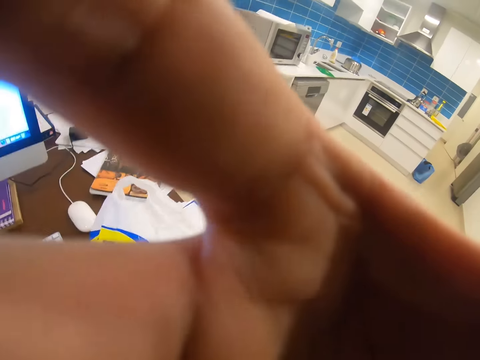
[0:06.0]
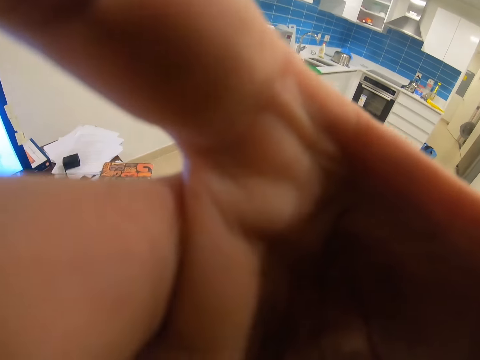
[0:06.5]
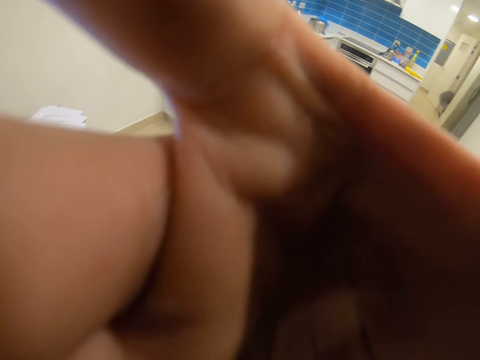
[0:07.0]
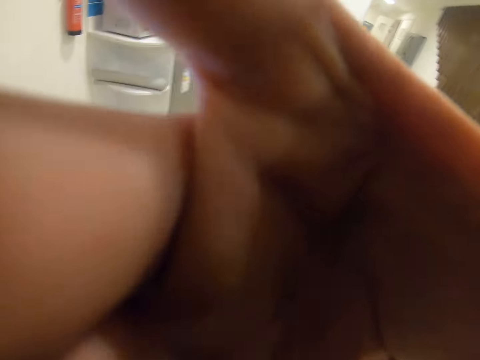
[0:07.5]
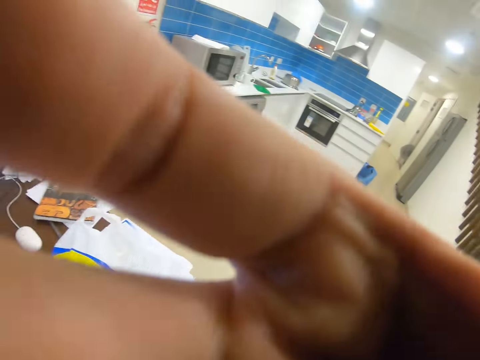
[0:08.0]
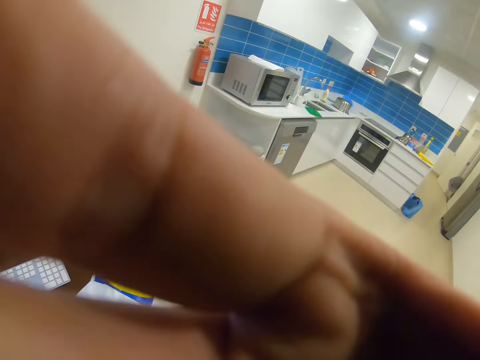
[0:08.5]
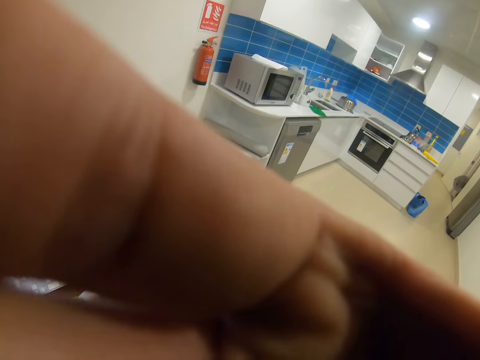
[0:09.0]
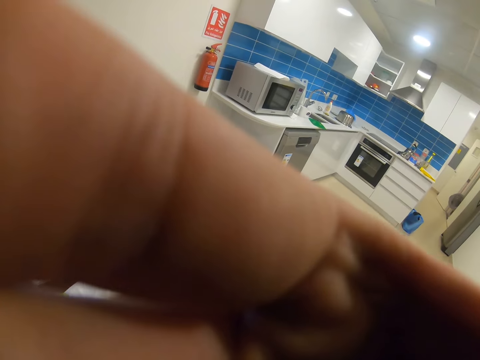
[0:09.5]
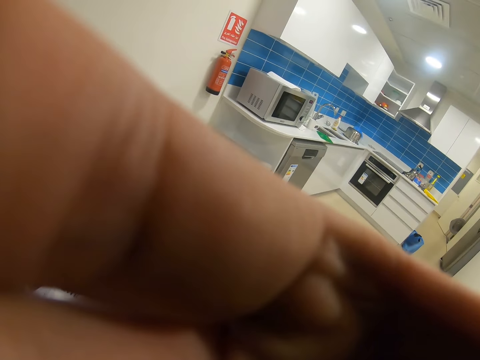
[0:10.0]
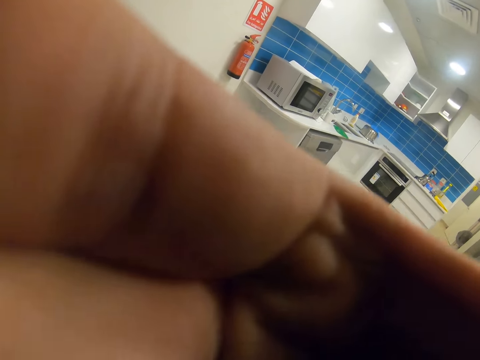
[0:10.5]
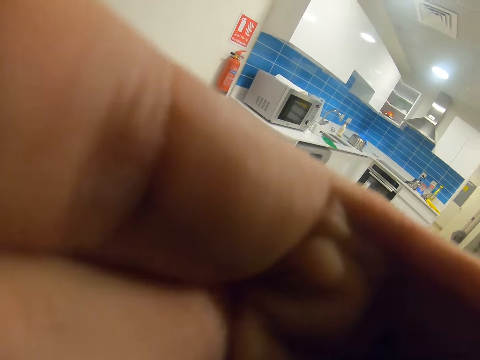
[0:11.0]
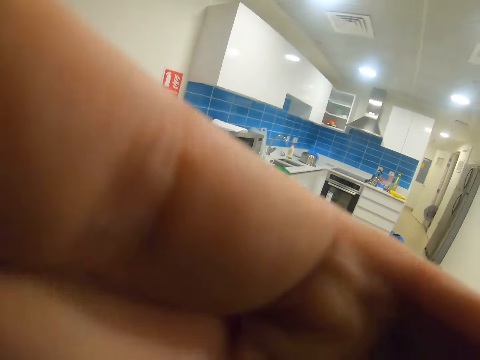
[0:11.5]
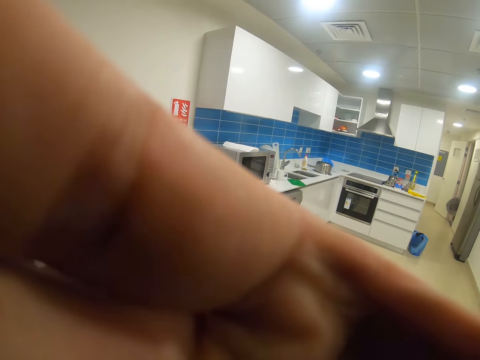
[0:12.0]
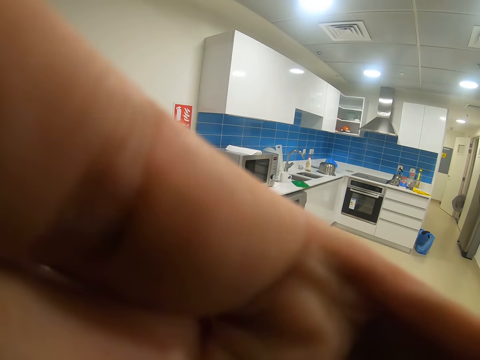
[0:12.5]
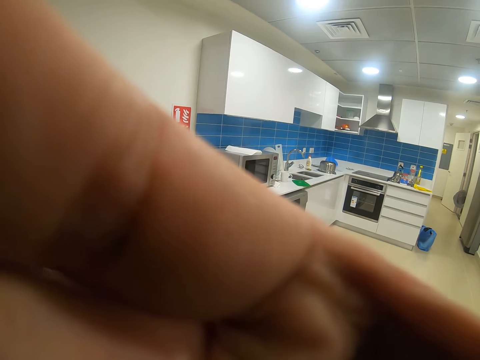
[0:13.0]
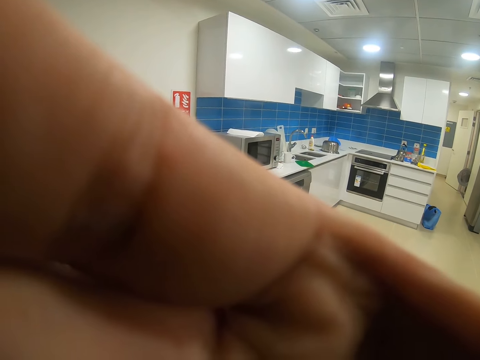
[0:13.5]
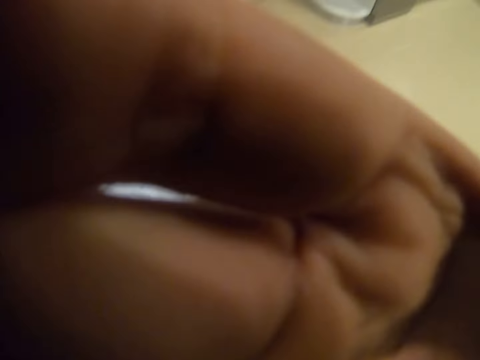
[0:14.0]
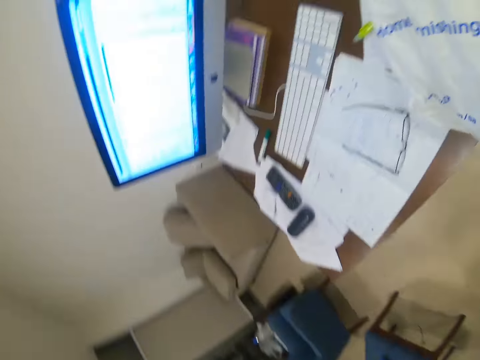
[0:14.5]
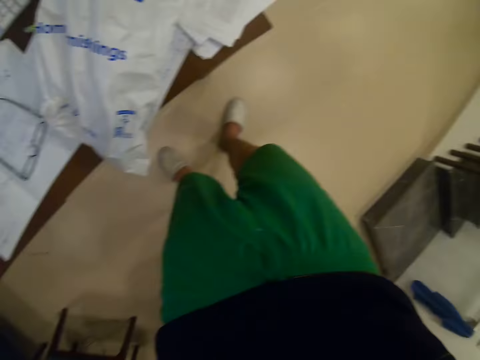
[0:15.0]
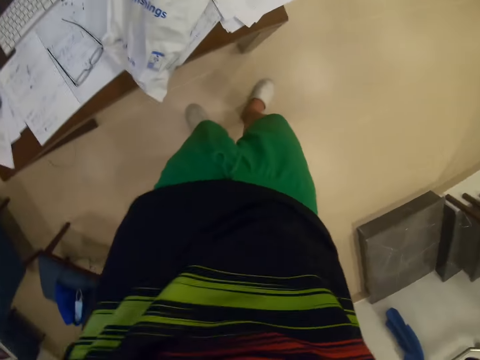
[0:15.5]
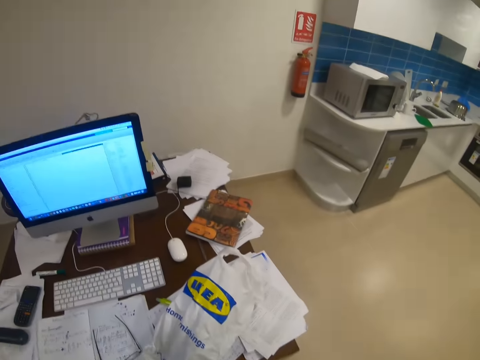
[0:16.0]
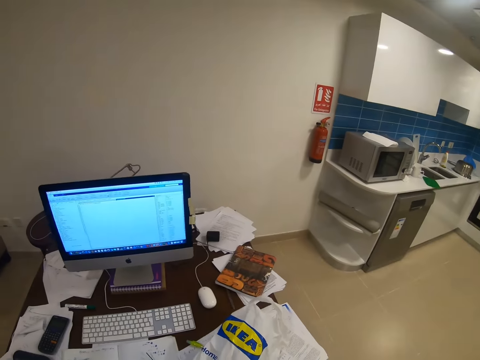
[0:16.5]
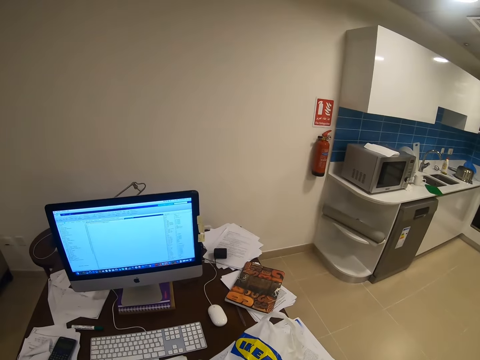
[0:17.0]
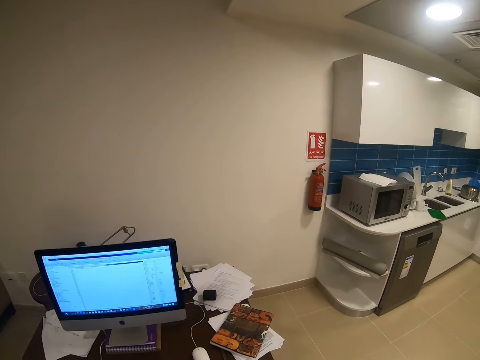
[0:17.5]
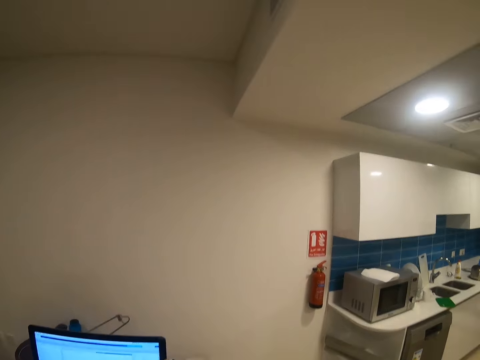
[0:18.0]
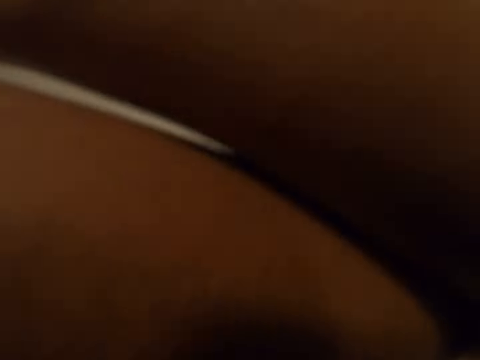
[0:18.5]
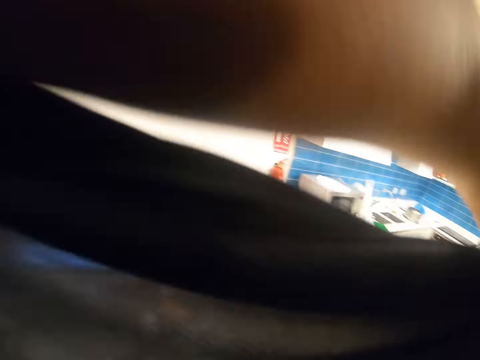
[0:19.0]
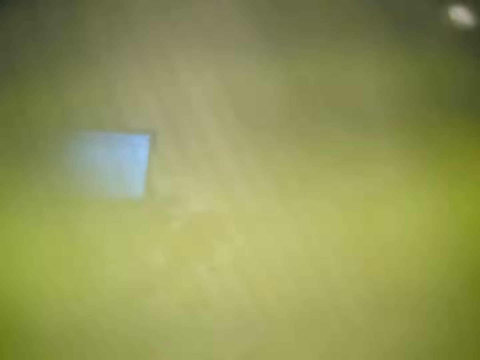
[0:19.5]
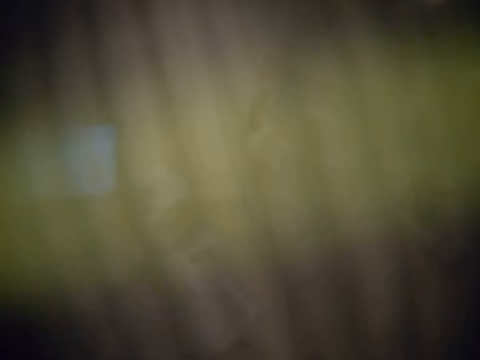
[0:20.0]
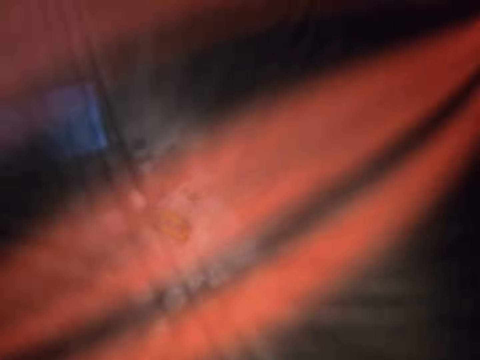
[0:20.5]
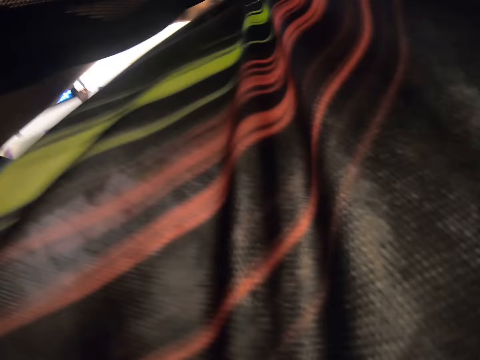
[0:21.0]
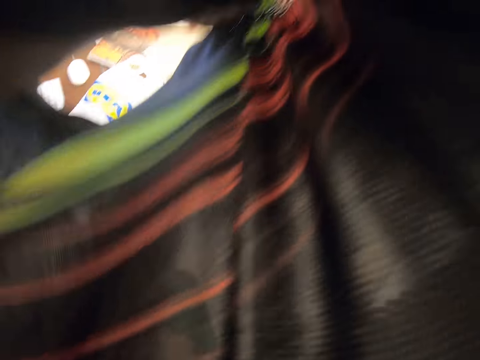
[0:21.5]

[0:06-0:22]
The camera wearer looks at the hand. They look around the room. They remove a t-shirt.

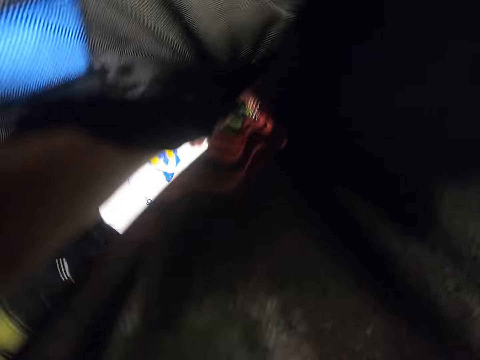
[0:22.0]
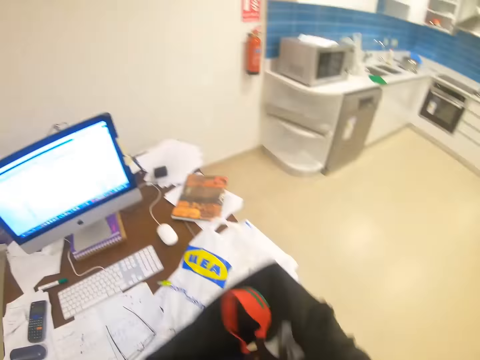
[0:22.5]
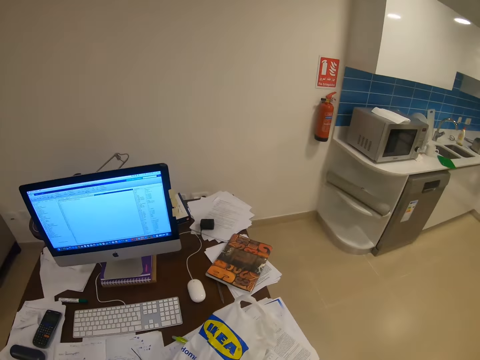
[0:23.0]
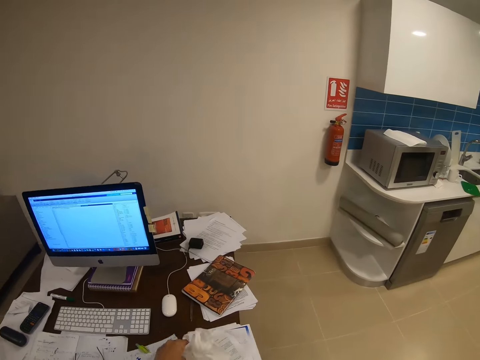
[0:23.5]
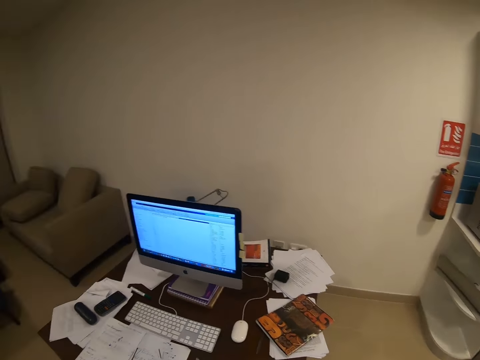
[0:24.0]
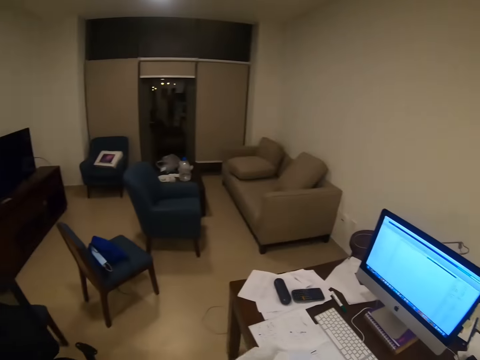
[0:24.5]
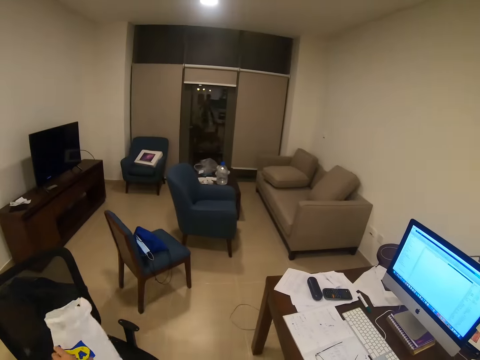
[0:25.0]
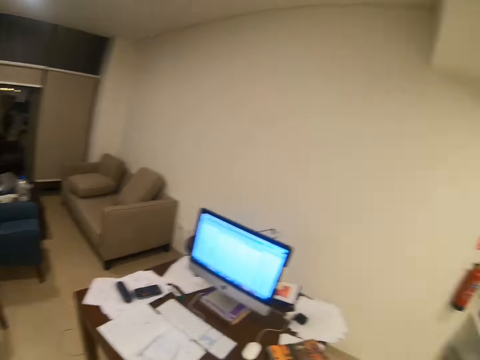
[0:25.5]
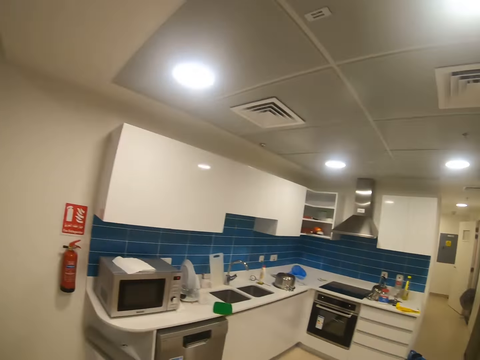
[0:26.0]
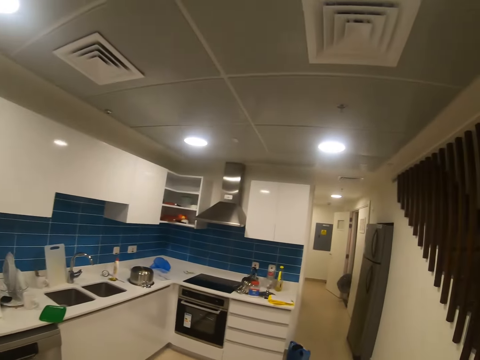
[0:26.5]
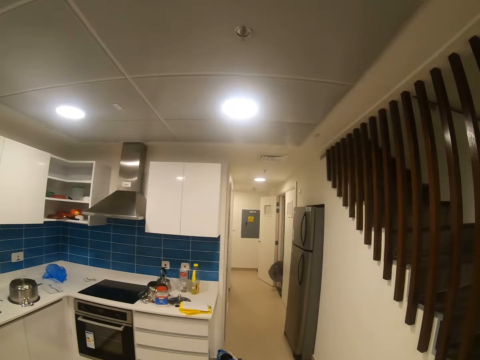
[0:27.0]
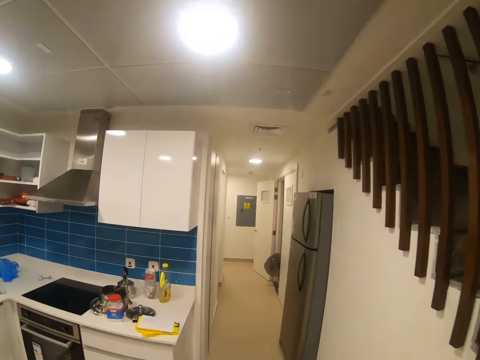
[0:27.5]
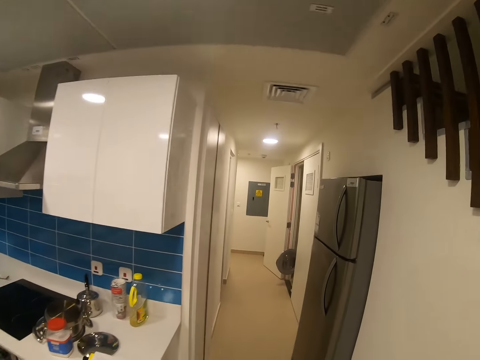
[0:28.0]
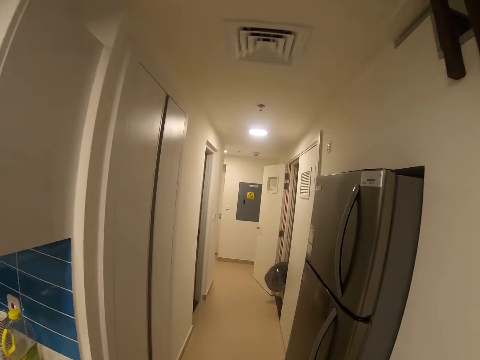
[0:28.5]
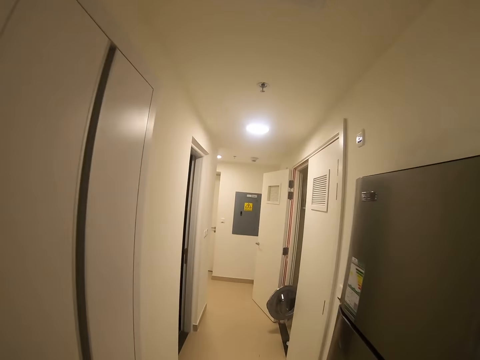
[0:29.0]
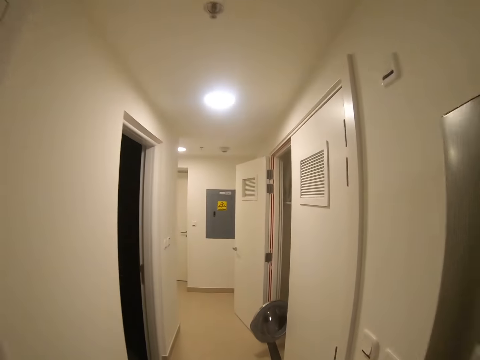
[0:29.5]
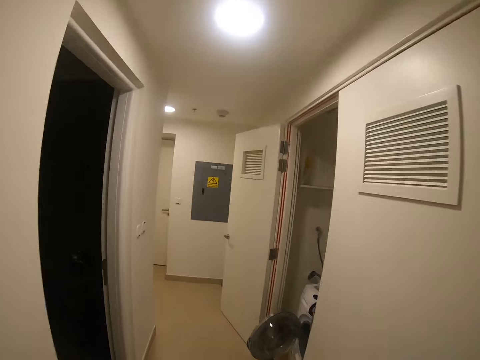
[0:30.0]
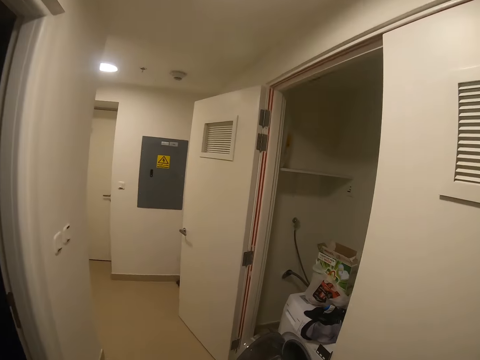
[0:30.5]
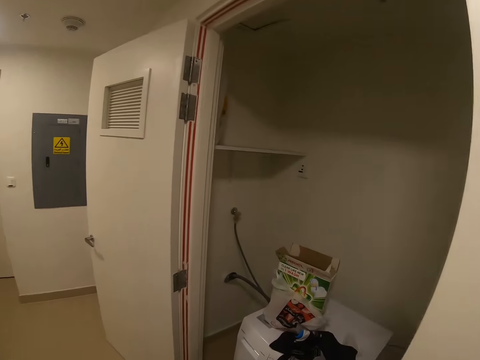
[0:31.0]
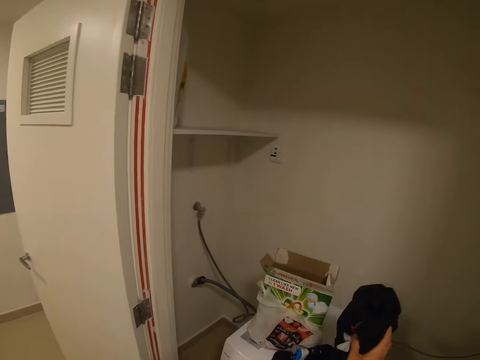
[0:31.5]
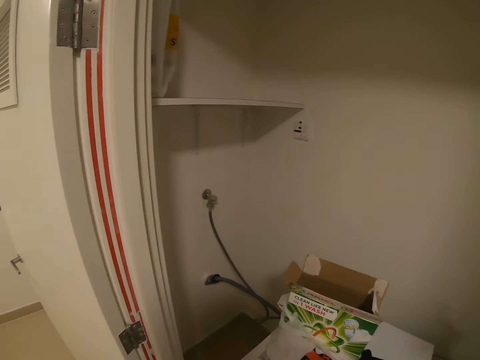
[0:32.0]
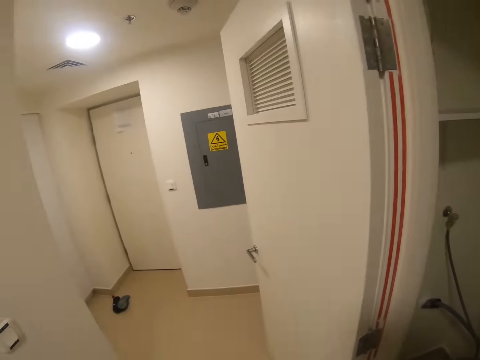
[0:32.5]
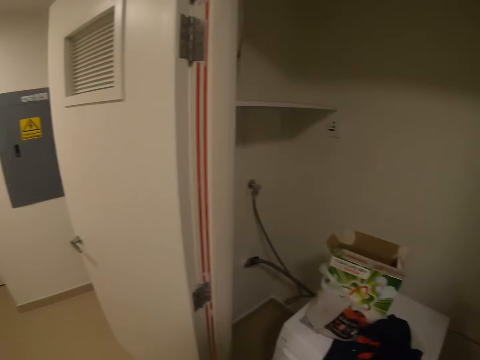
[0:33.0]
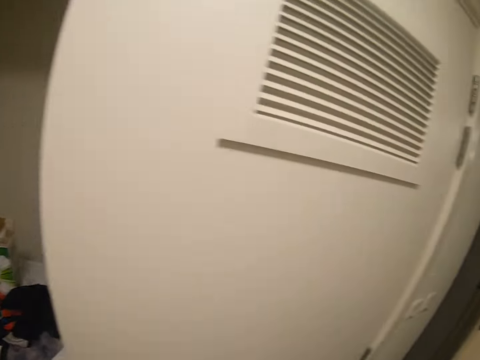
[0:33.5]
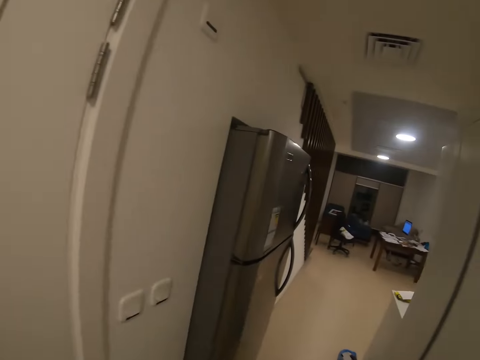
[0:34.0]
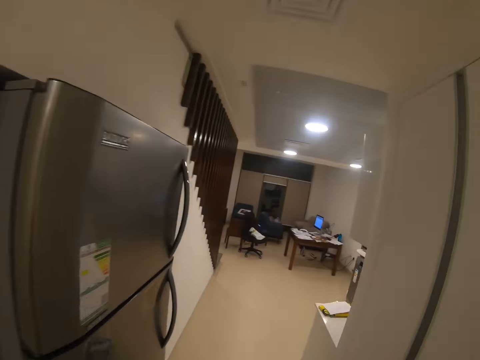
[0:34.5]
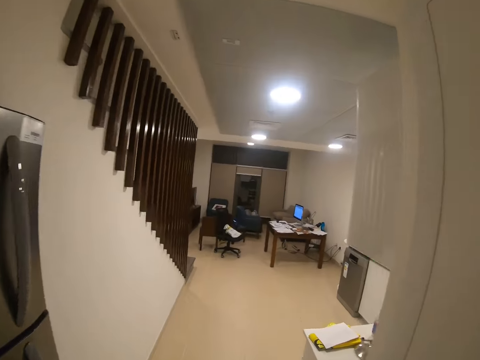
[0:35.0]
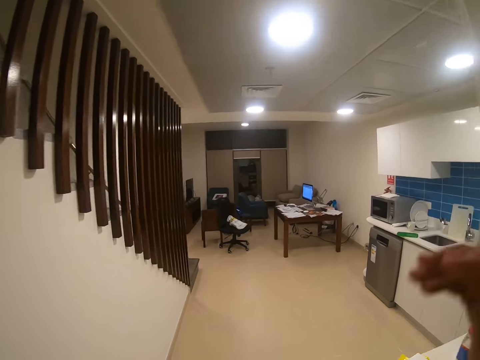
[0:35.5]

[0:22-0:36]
The camera wearer picks up a polythene bag. They look at the table. They place the polythene bag on a chair. They walk in the house. They place a t-shirt on the washing machine. They walk in the room.
